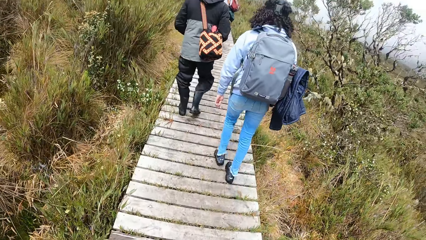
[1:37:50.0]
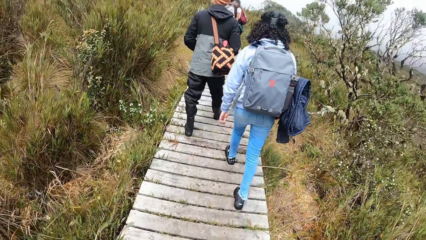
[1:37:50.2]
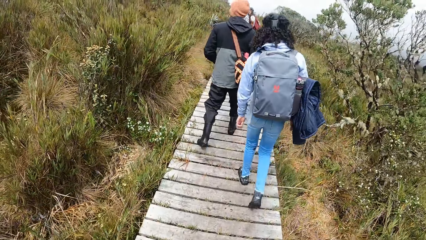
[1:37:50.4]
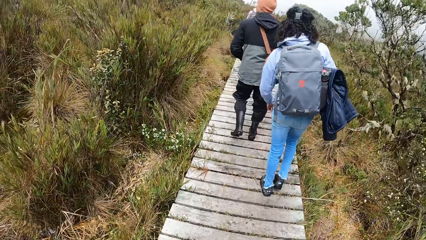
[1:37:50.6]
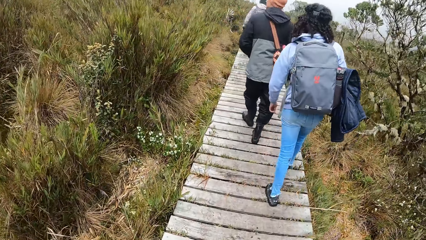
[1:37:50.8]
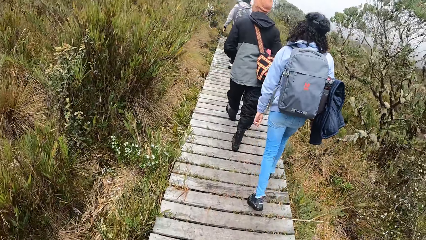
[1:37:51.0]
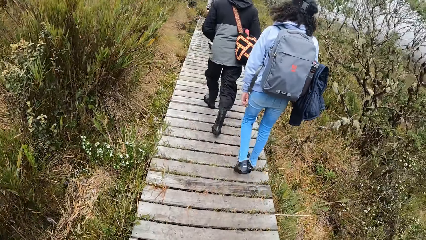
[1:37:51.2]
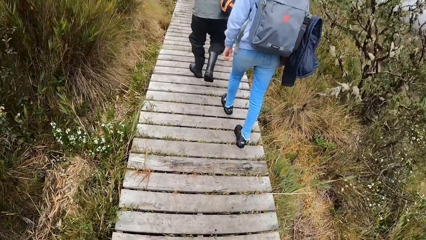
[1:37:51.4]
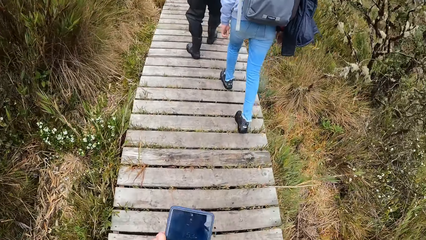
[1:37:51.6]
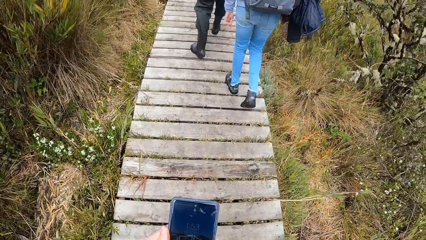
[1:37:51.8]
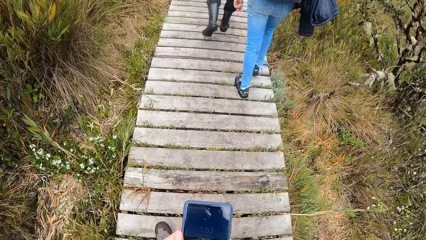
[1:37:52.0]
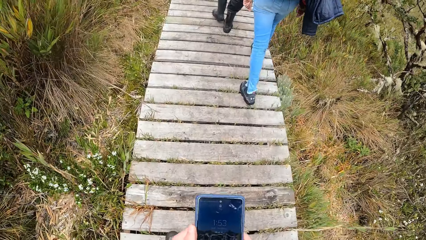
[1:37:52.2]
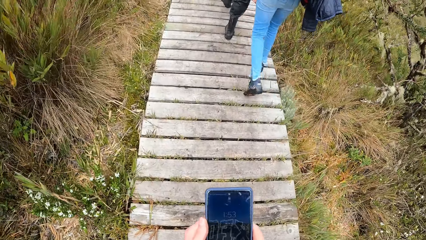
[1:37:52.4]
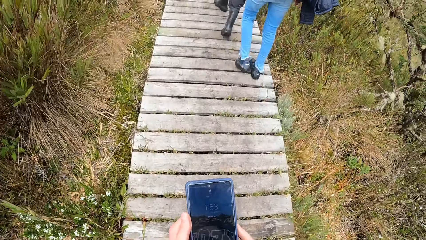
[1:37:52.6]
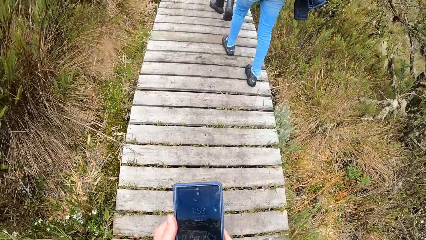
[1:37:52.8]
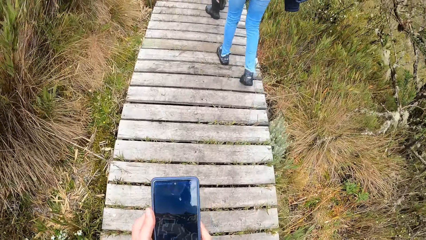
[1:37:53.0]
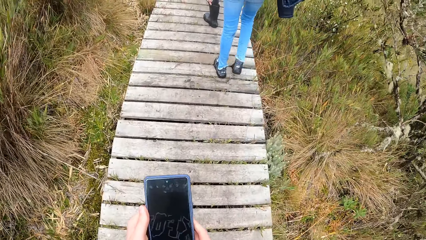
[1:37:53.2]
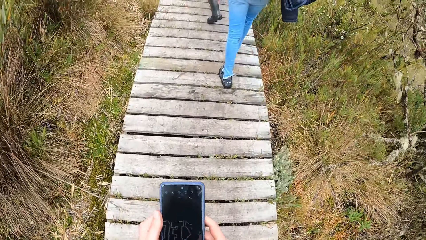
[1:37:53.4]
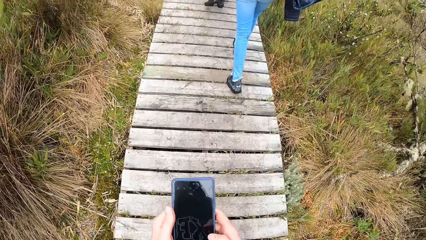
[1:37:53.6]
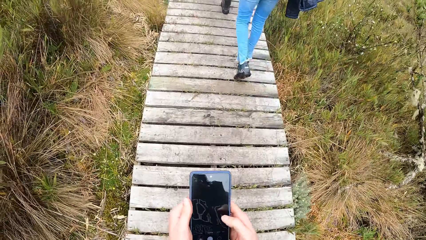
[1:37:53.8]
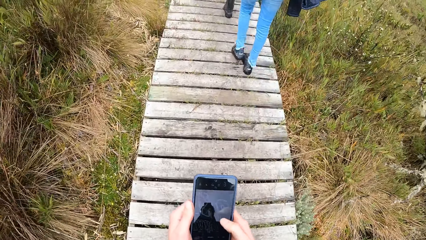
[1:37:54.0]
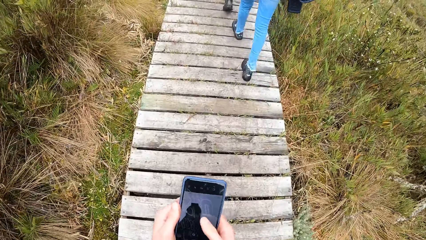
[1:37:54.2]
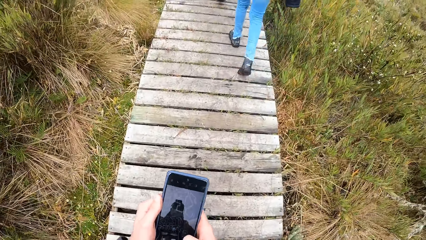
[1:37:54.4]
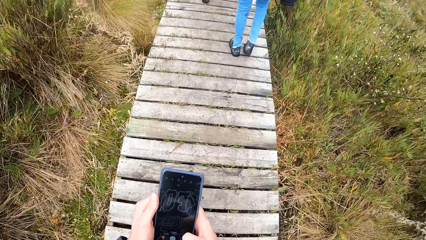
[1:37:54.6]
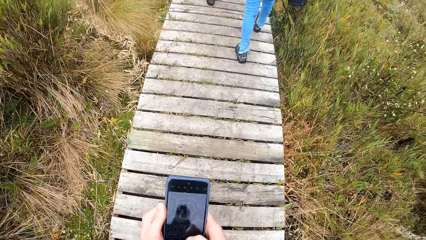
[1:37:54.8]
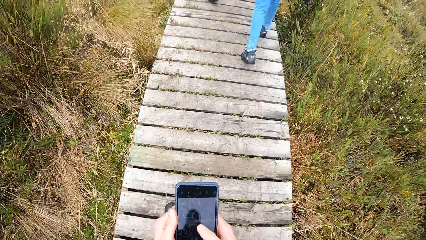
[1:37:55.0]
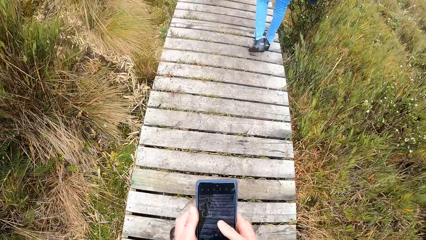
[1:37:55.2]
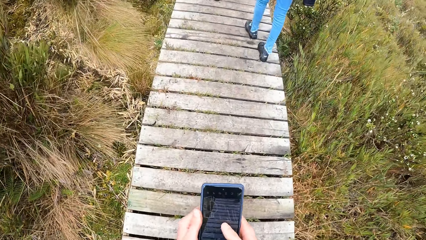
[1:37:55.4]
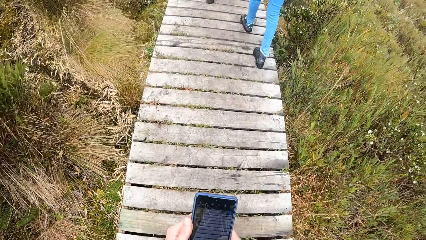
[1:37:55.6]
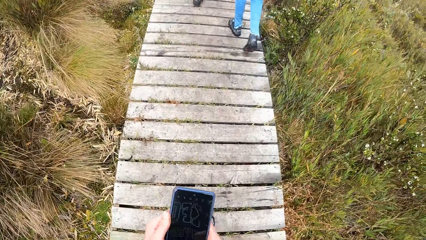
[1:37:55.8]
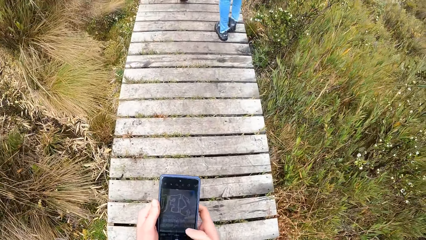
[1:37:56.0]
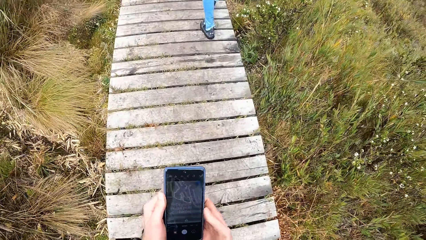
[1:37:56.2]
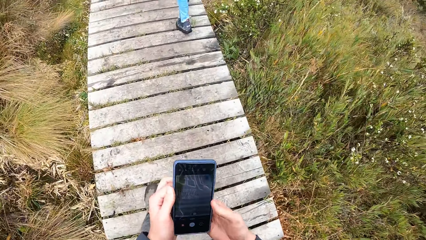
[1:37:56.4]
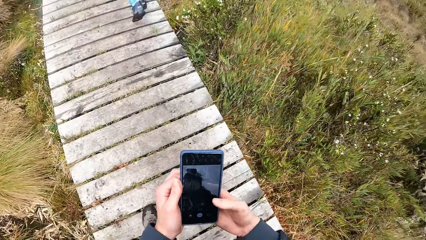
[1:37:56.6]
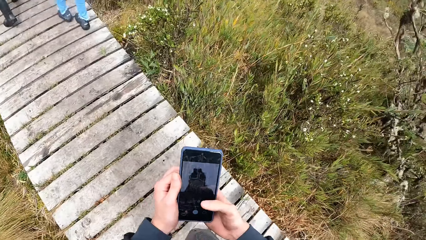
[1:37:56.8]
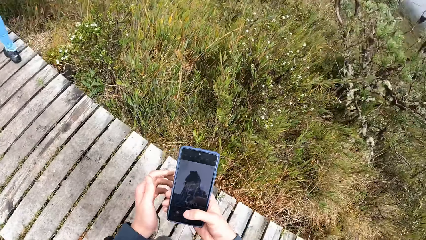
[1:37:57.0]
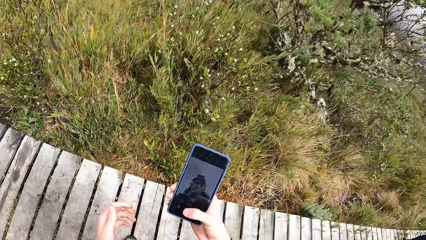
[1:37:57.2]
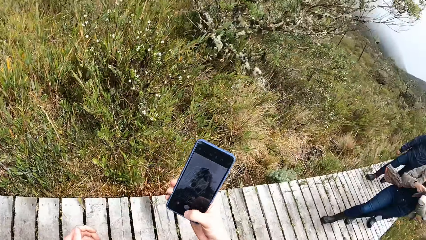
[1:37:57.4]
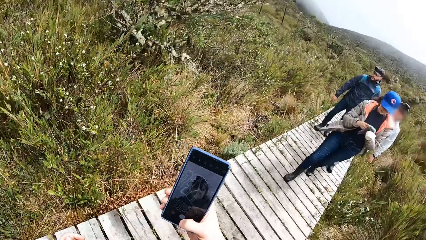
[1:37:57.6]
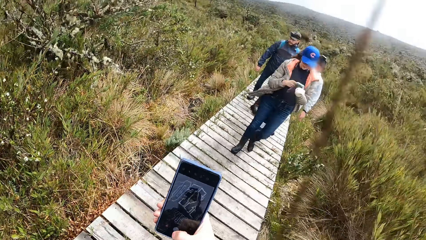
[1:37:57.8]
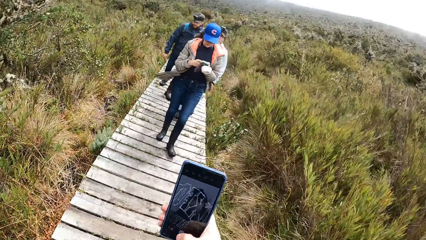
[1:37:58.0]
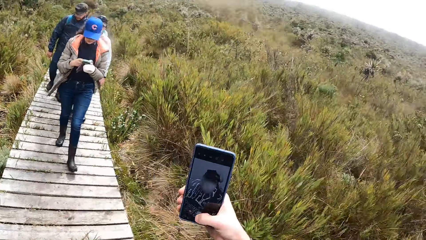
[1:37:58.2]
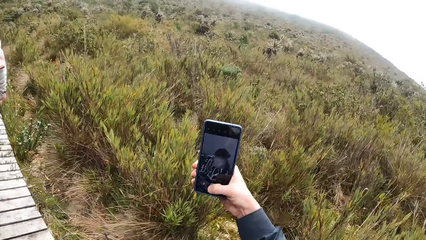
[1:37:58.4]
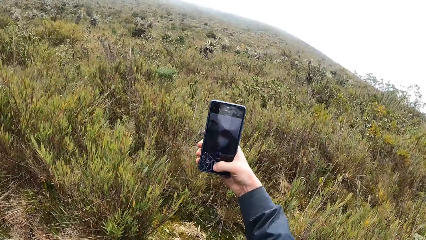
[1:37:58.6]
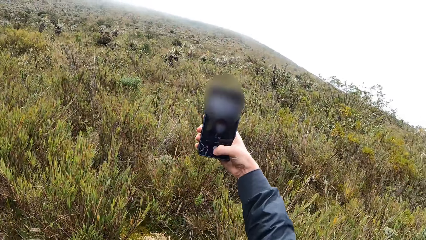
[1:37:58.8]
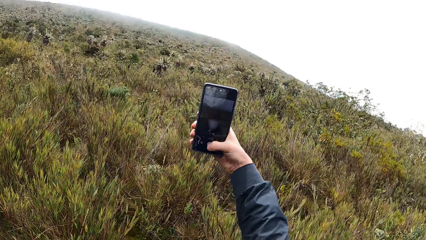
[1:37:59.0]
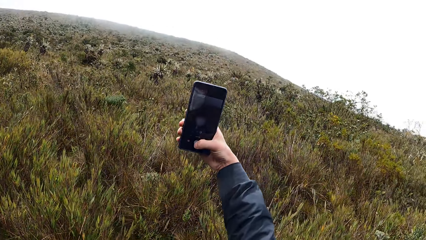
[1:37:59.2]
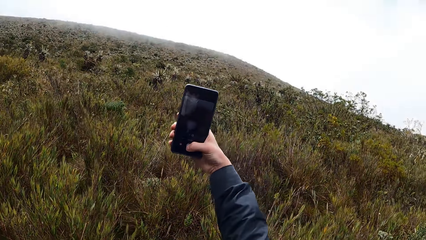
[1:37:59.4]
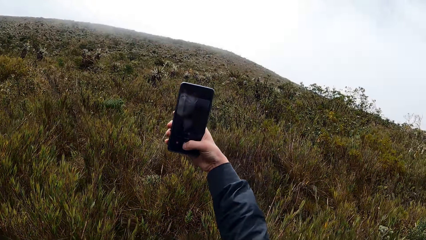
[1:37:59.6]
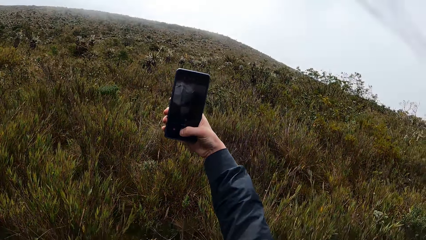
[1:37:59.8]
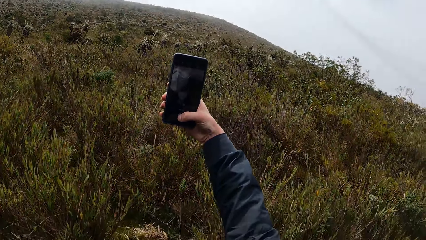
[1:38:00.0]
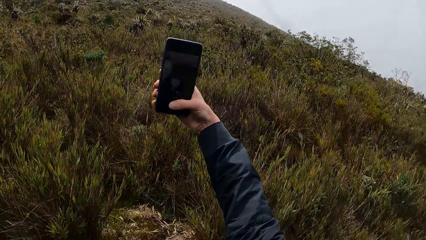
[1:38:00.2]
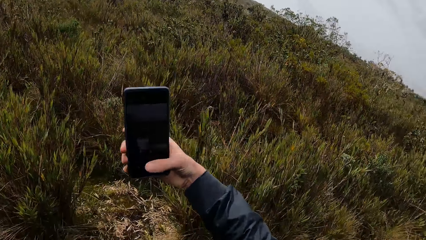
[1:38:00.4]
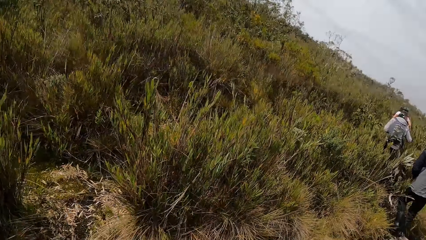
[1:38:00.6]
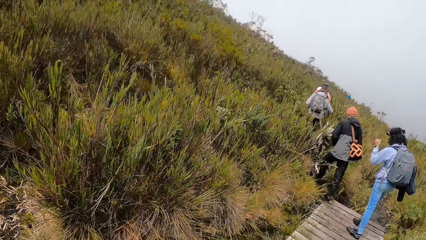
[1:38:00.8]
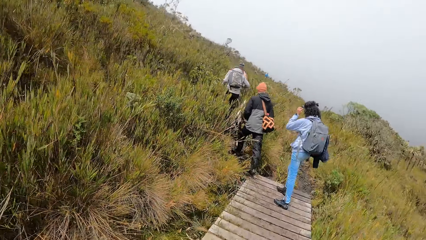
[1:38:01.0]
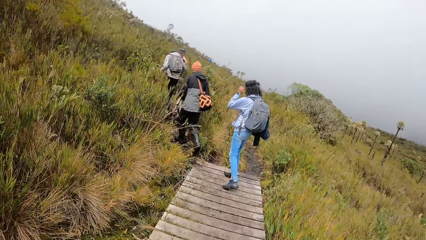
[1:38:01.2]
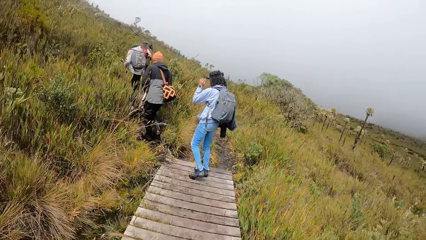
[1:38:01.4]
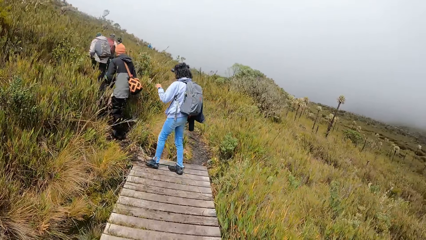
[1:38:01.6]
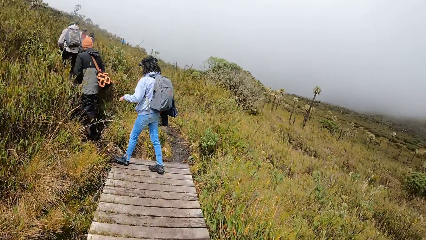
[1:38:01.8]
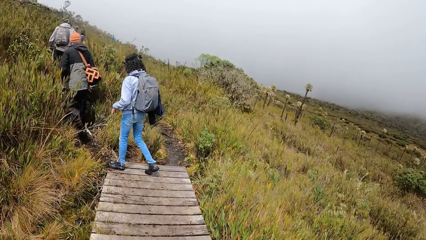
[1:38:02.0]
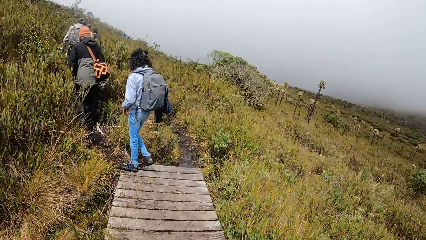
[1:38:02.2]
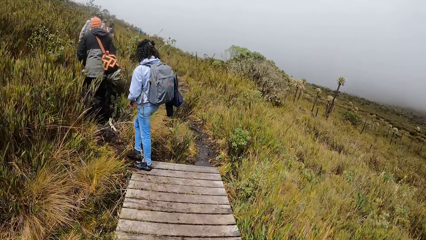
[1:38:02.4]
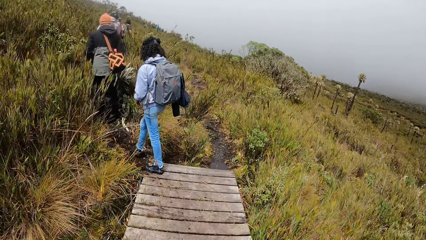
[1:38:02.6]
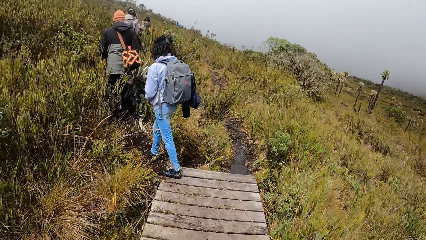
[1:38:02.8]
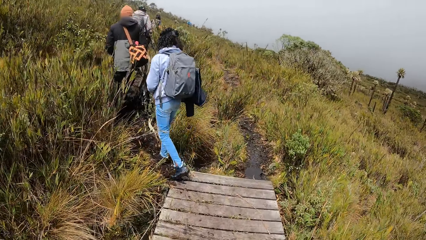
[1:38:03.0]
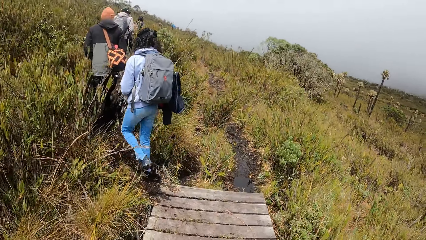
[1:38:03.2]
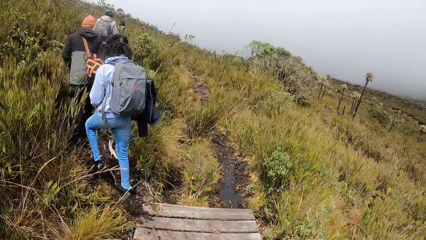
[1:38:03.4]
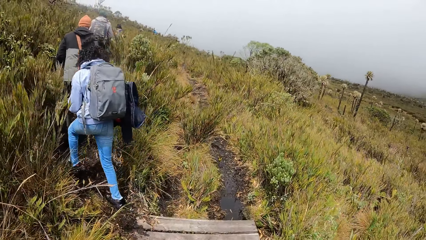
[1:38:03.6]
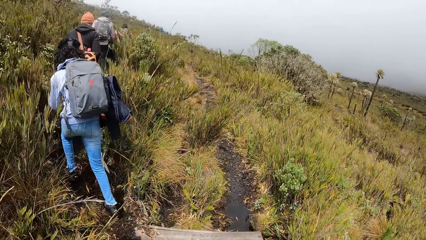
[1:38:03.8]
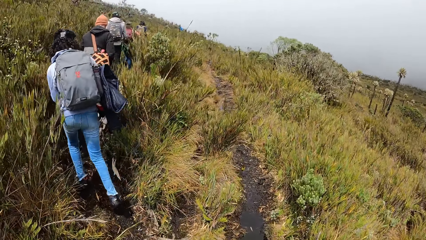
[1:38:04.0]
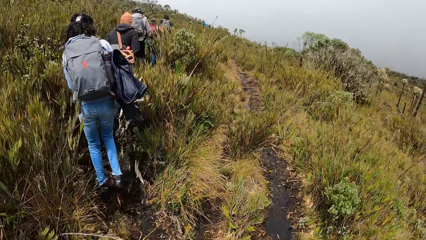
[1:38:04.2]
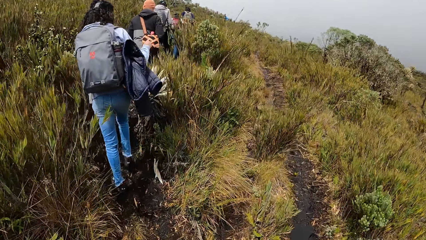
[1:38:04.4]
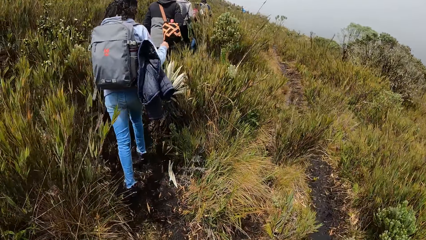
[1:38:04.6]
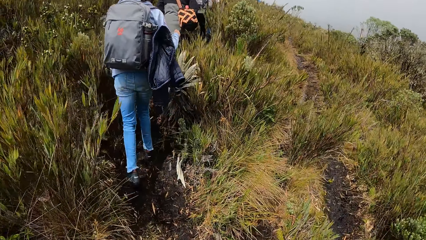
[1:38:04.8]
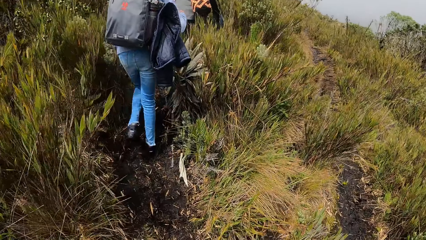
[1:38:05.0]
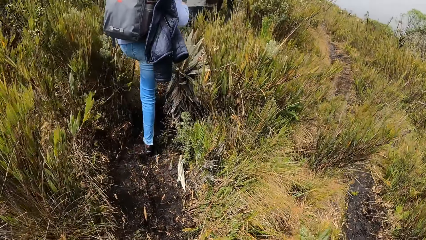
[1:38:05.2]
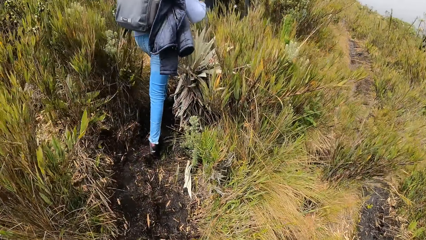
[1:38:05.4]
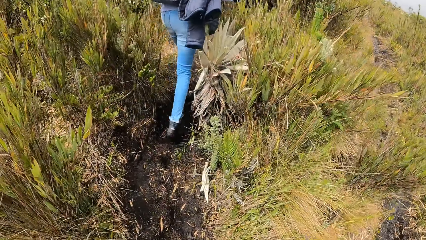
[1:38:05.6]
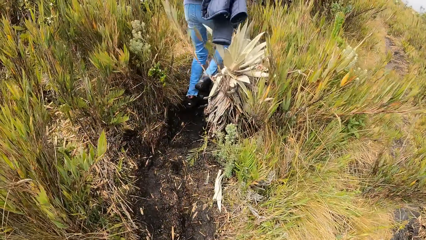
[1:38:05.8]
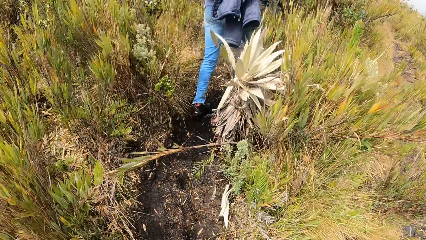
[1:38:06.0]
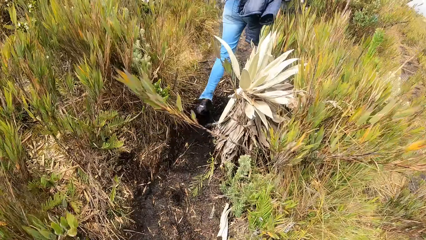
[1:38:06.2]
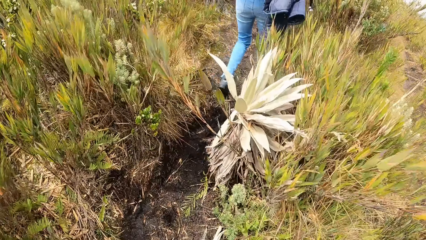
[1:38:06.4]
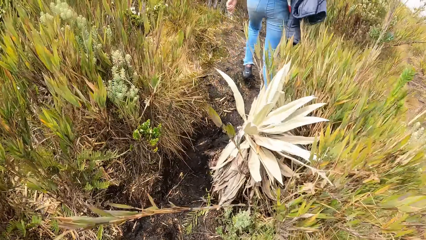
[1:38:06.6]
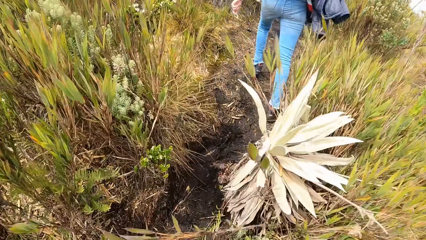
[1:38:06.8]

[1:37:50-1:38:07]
The camera wearer operates the phone with both hands. He looks back and stretches out the hand. He operates the phone with his right hand. He walks on a muddy pathway from a wooden pathway.
